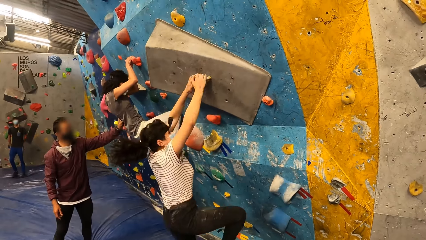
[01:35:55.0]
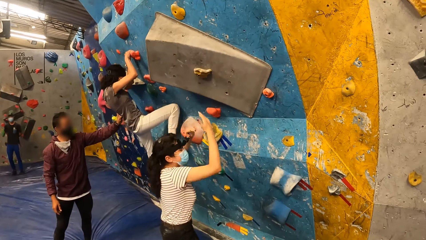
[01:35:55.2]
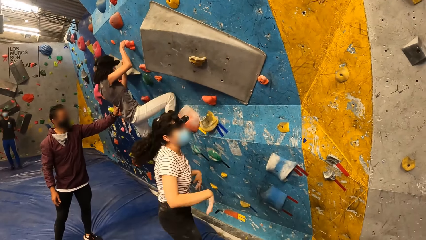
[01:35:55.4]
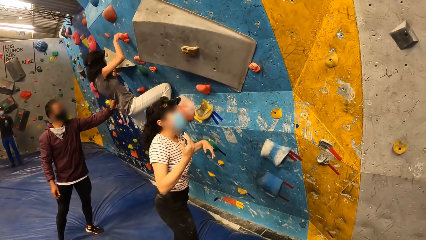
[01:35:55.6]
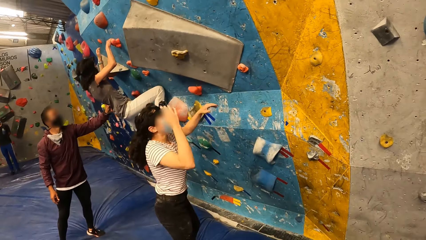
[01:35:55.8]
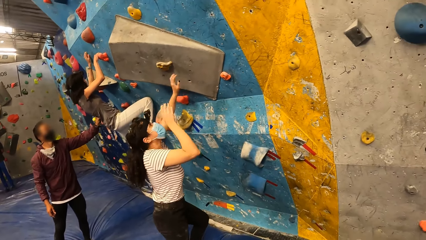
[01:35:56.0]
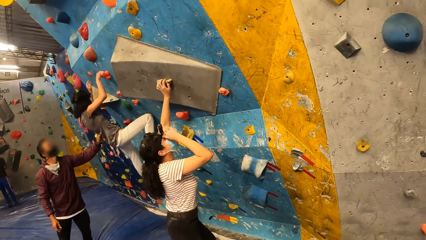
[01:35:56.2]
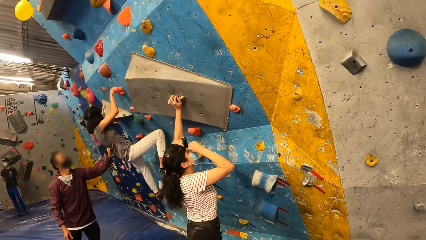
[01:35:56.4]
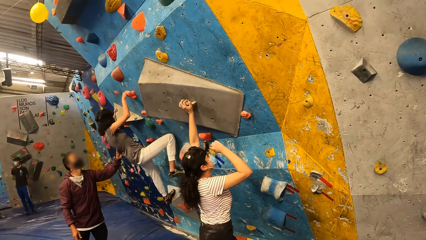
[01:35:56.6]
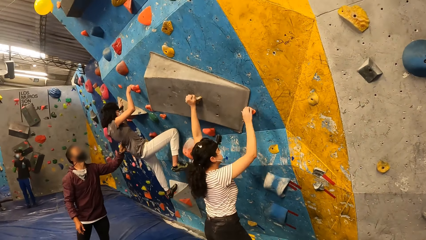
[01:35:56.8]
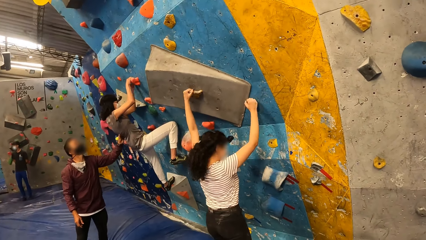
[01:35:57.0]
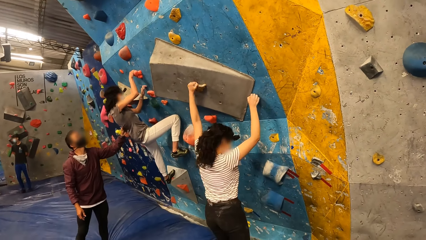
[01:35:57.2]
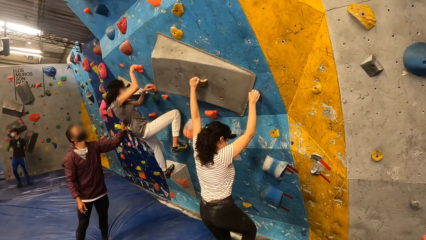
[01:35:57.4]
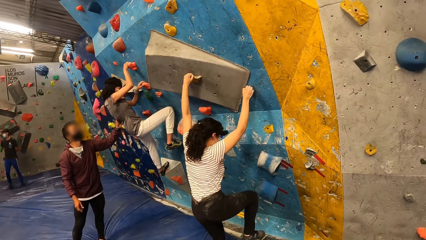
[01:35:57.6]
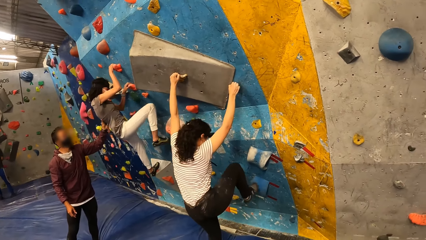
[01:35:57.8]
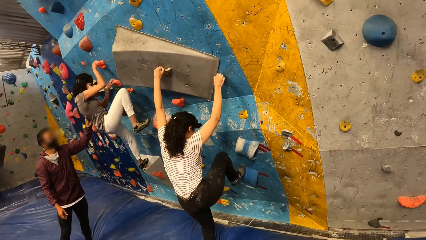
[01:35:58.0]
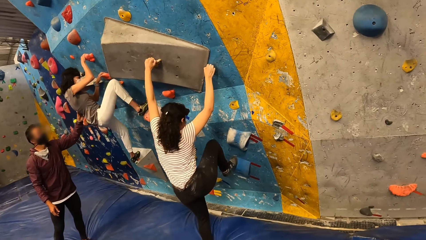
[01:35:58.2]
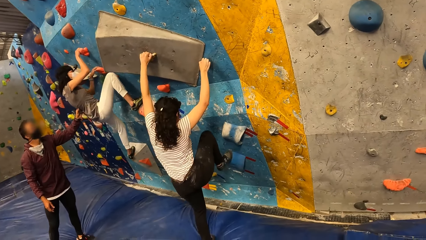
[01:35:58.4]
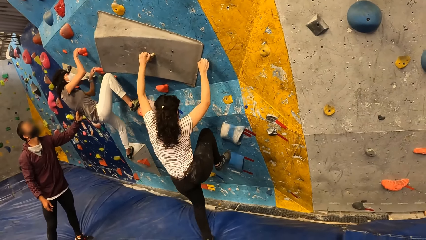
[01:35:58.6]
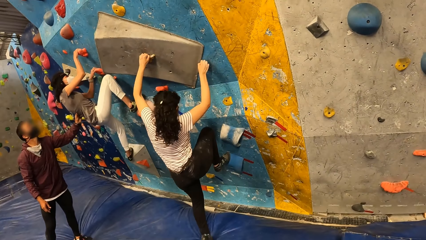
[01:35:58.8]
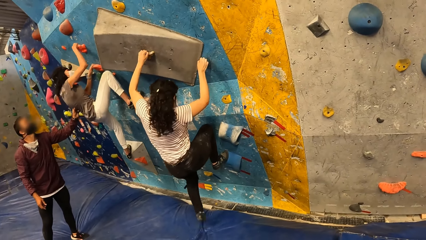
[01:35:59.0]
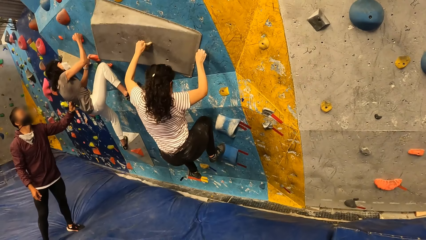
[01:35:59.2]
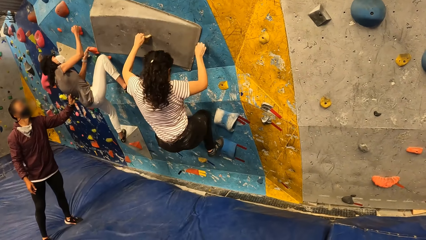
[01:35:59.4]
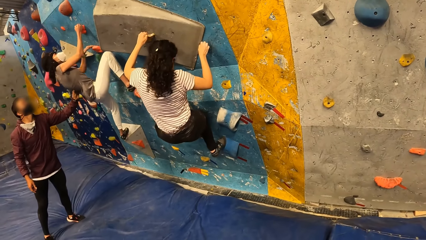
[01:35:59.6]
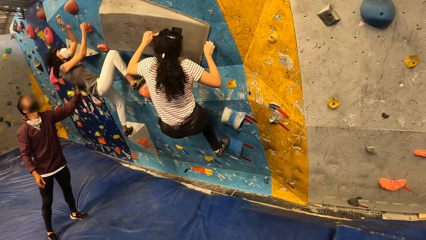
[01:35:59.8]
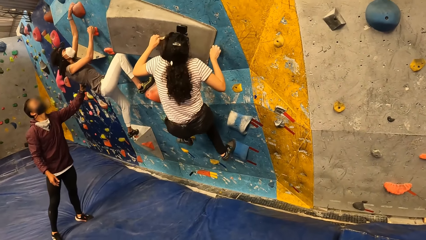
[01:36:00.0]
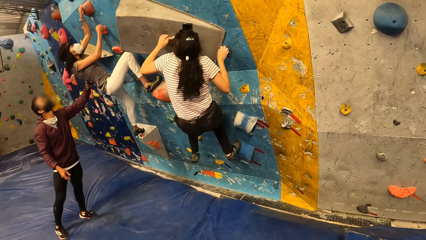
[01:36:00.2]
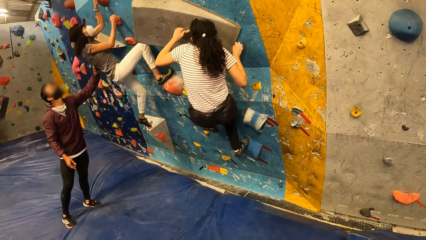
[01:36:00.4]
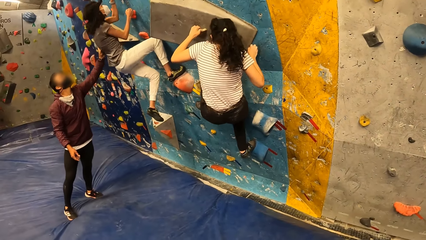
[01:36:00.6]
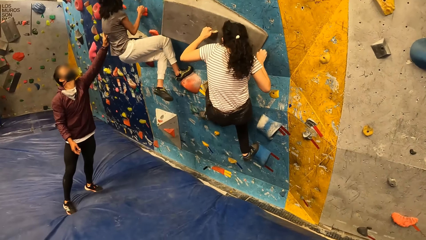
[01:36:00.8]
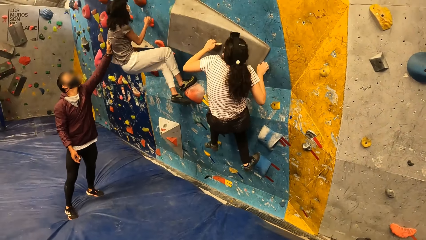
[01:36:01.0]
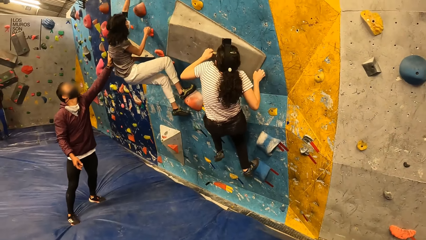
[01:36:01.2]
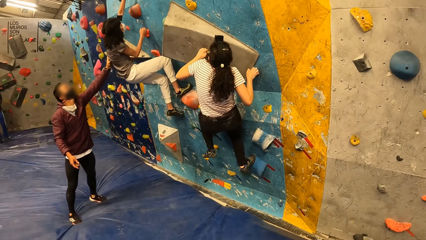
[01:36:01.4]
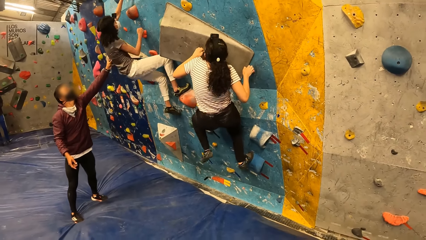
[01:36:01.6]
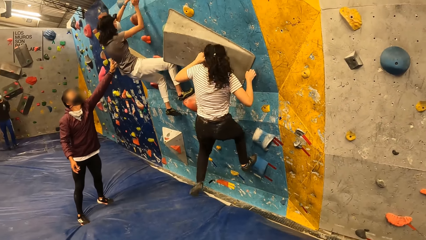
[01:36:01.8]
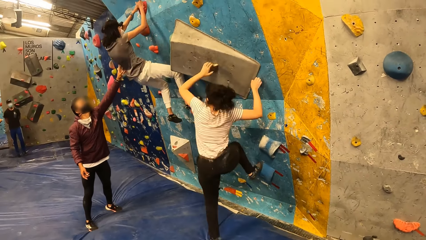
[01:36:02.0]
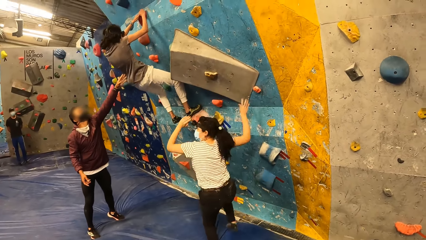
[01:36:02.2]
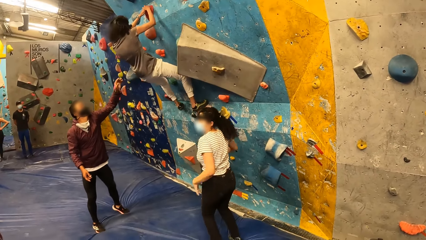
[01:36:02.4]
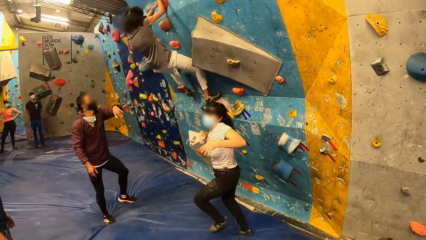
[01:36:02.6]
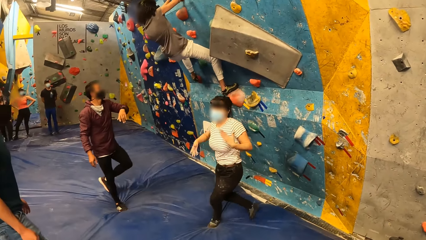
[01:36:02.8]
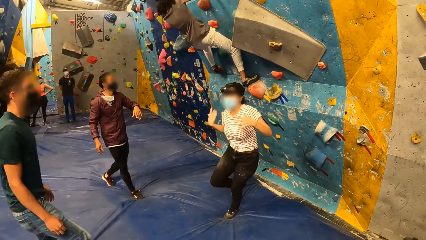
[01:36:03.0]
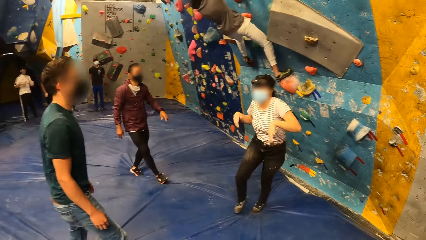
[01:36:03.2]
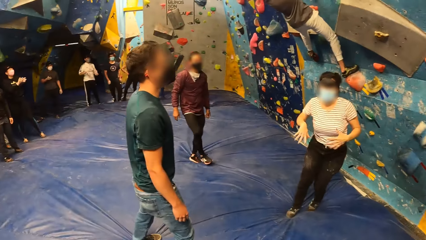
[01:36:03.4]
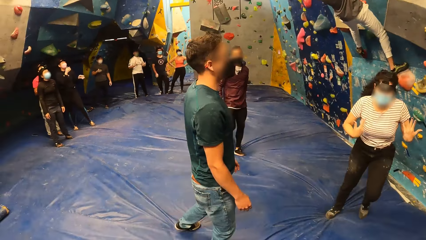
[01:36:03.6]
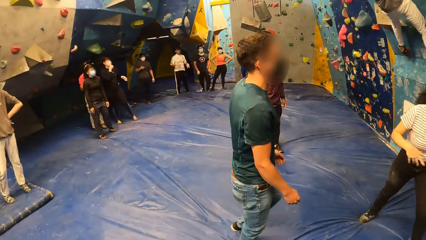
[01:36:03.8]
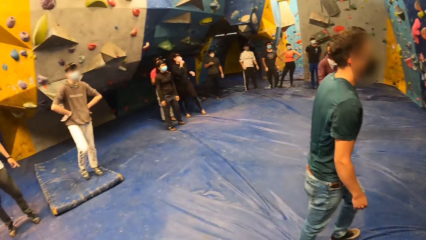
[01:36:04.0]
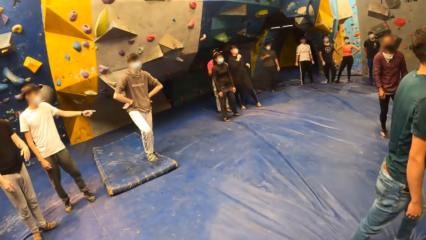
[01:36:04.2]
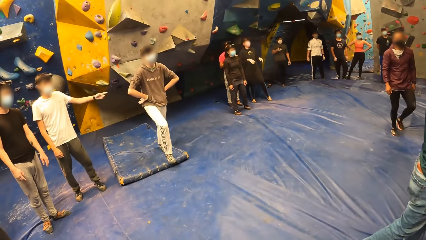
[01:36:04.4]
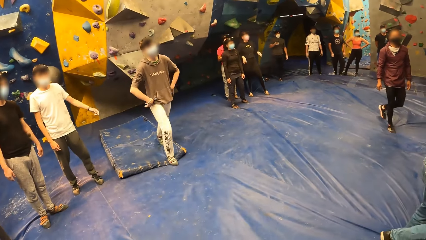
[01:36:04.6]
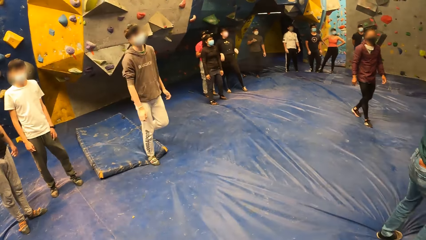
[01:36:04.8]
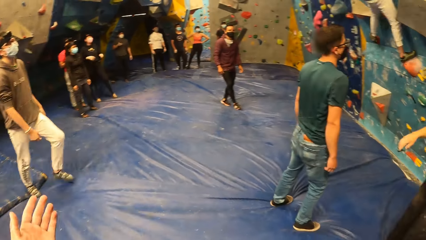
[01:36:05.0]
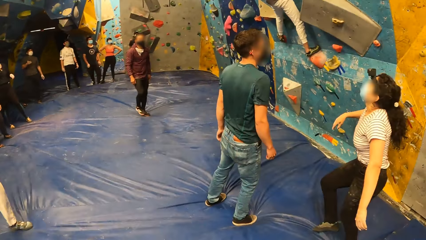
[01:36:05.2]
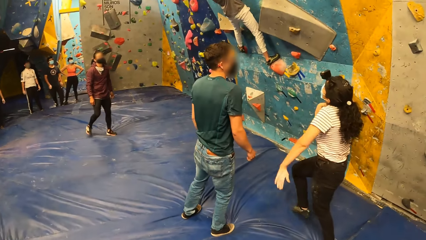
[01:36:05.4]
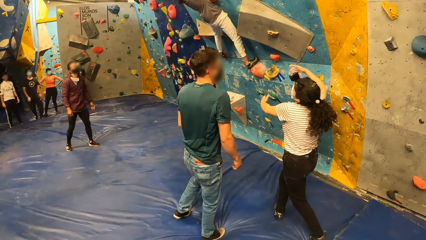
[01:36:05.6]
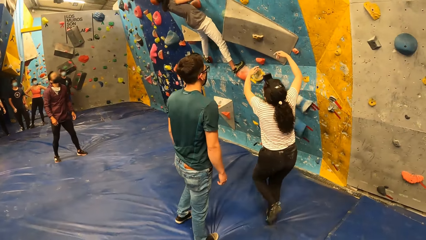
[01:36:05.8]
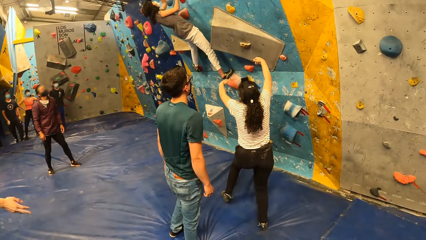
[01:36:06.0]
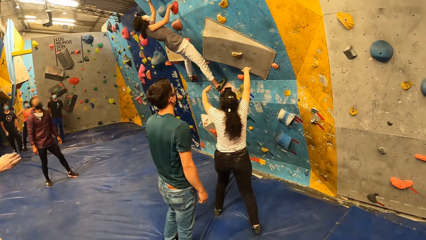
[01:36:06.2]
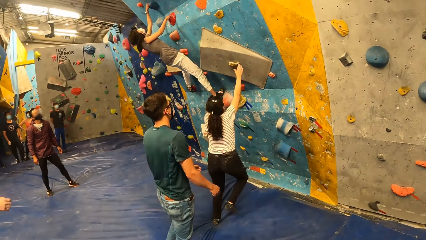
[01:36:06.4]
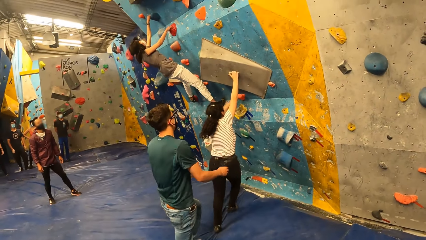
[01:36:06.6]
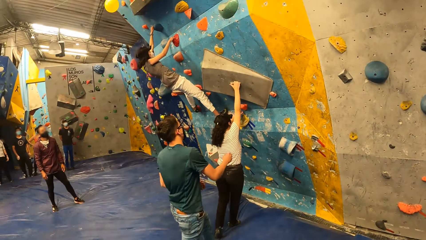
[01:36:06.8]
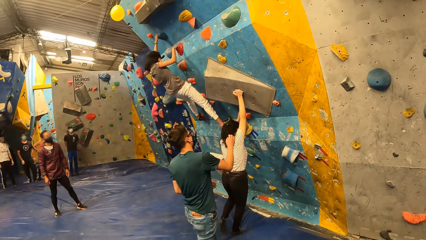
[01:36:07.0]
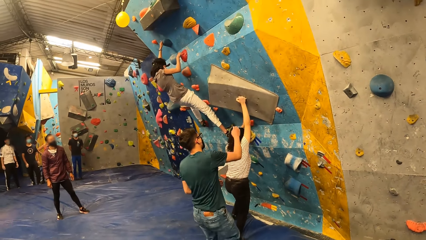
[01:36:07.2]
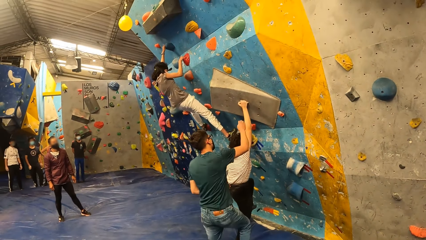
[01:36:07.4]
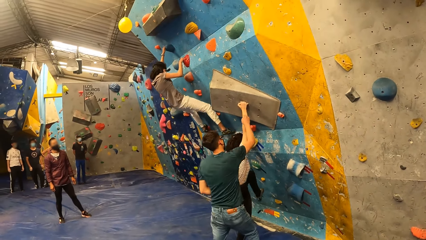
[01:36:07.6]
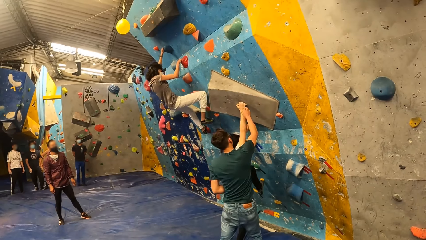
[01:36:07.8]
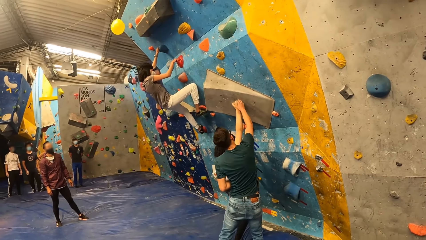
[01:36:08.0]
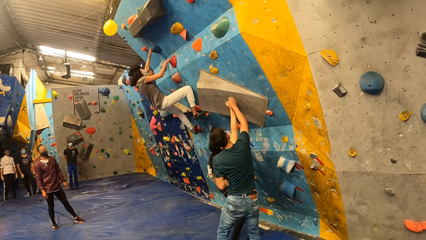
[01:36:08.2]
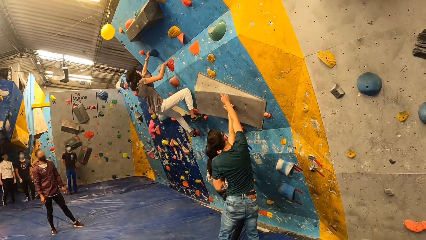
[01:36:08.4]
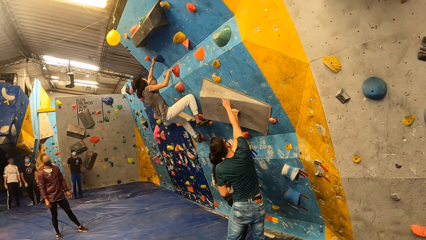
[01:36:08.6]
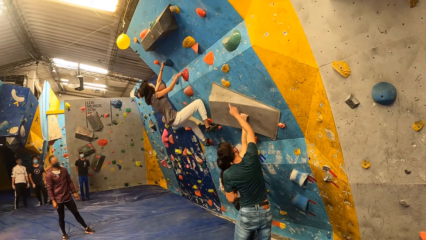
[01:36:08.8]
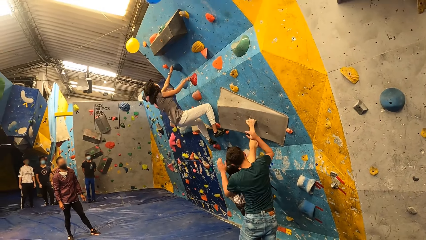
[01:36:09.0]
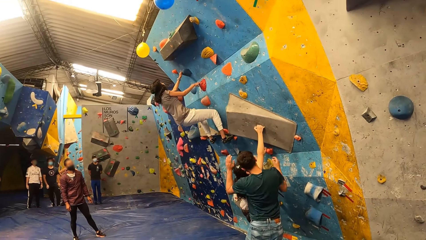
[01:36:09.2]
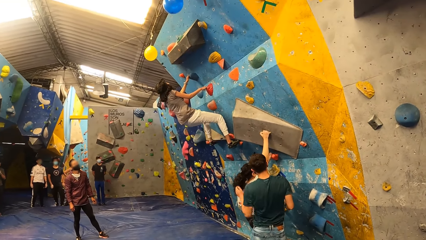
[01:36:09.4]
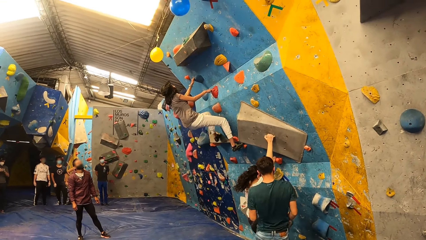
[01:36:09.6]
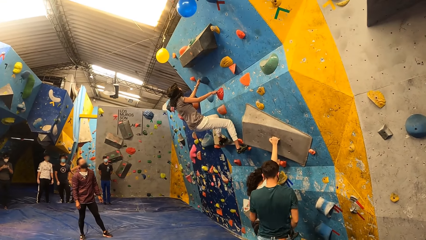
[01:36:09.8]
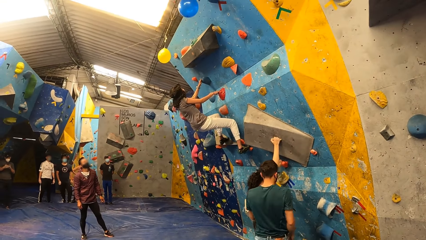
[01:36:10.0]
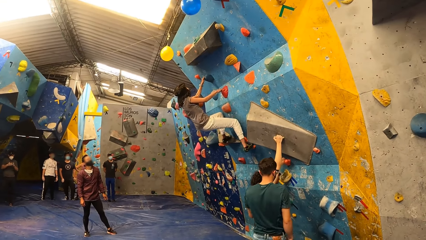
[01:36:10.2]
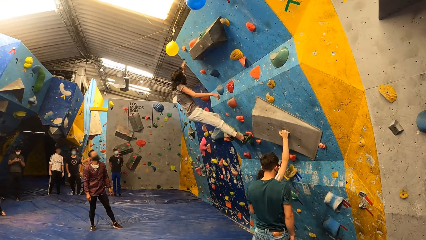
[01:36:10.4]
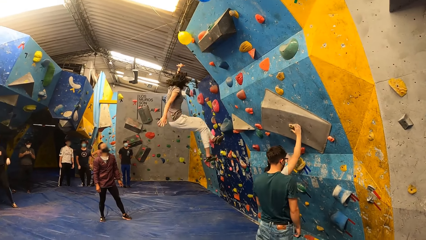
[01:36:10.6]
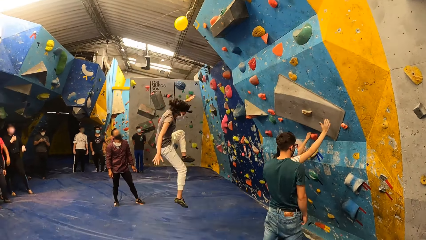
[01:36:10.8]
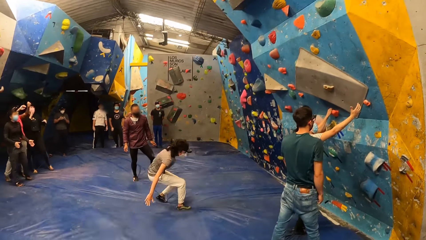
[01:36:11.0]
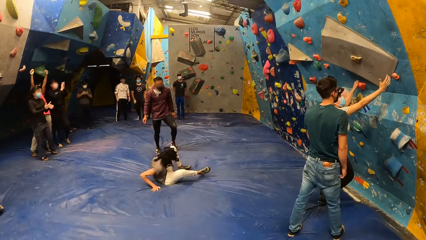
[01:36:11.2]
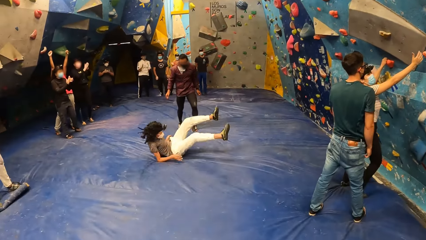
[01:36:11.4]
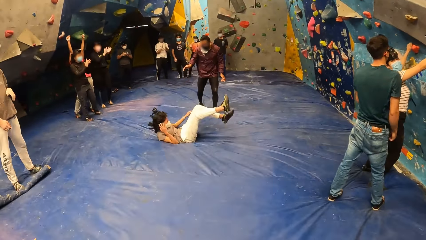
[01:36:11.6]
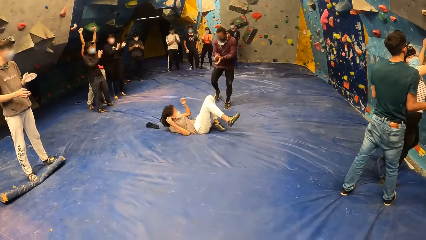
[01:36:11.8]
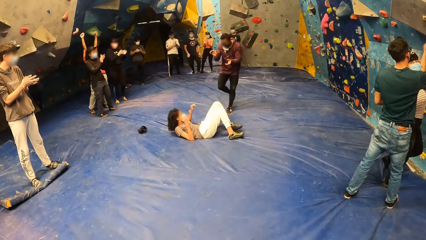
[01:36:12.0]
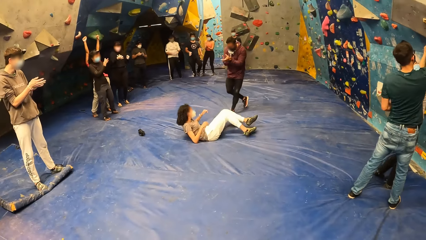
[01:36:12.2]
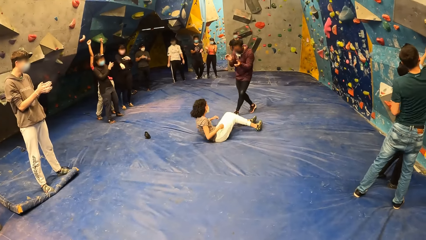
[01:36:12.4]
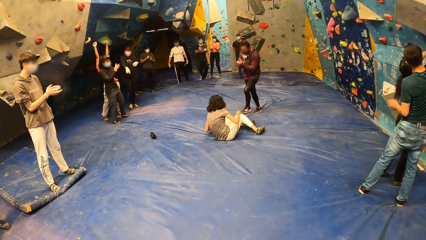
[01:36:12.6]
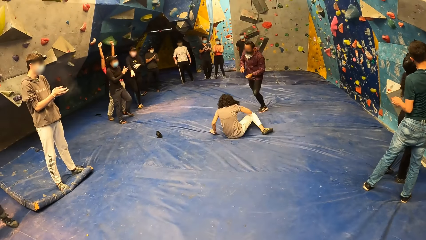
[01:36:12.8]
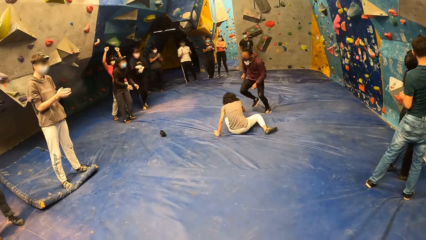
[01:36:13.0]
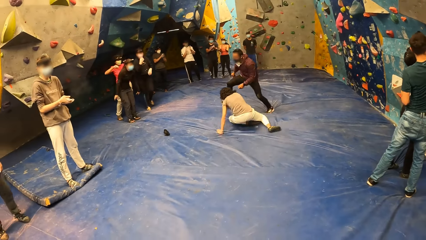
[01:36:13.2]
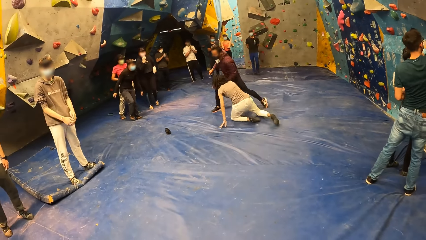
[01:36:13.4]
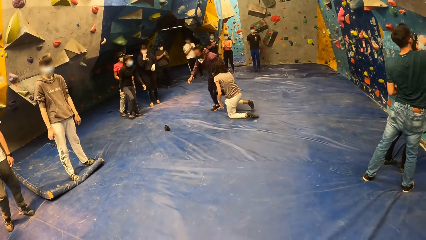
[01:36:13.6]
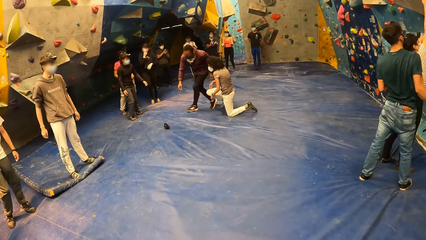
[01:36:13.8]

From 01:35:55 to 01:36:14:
A woman jumps on the floor. The woman climbs the wall. The woman jumps on the floor. Another woman looks around. The first woman shakes hands and moves around. A man looks around. The camera wearer turns around. Another man walks around. A third man uses gestures. A fourth man looks around. The camera wearer uses gestures. The first woman walks around. The camera wearer looks around. The second man uses gestures. The first woman touches the wall with her hands. The first woman climbs the wall. A fifth man interacts with the first woman. The first woman uses gestures. The second man claps hands. The other woman claps hands. The first man claps hands. The other woman moves around.
